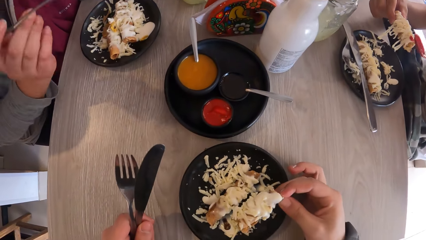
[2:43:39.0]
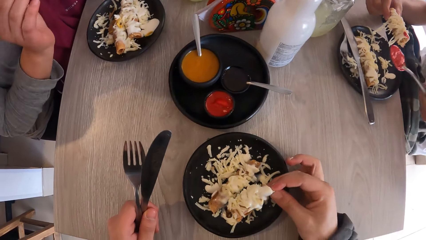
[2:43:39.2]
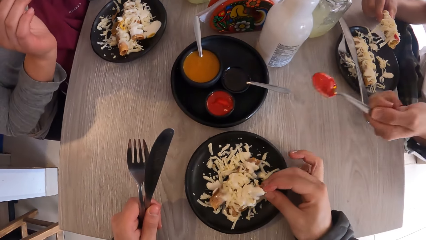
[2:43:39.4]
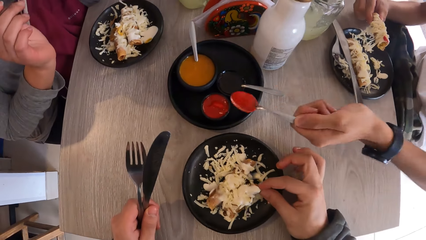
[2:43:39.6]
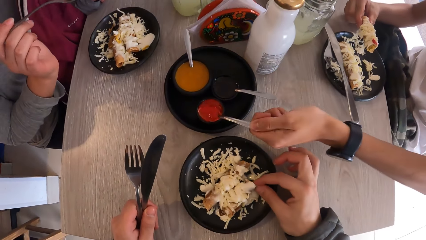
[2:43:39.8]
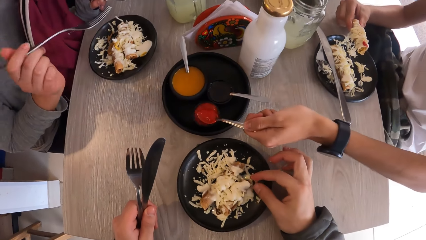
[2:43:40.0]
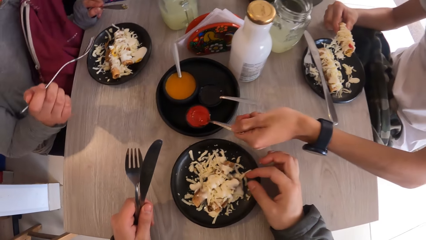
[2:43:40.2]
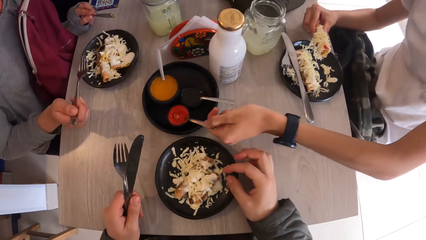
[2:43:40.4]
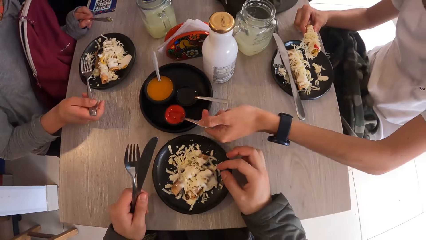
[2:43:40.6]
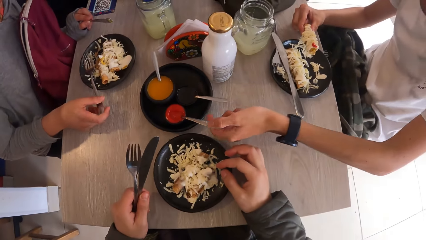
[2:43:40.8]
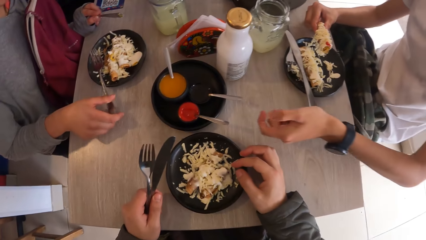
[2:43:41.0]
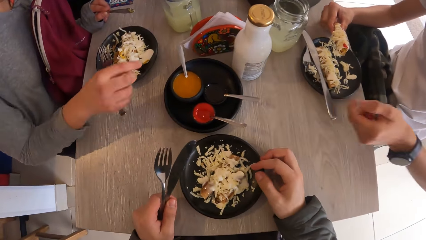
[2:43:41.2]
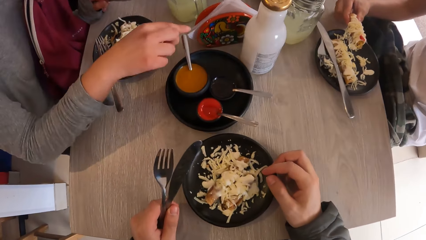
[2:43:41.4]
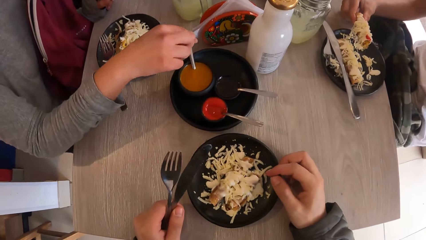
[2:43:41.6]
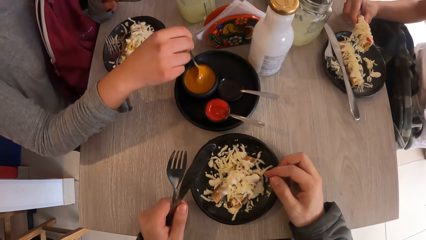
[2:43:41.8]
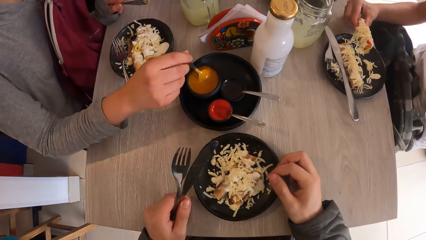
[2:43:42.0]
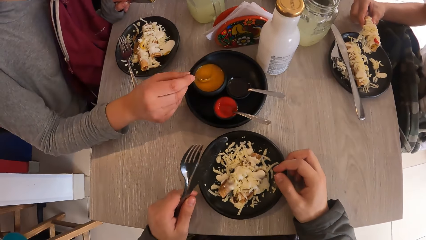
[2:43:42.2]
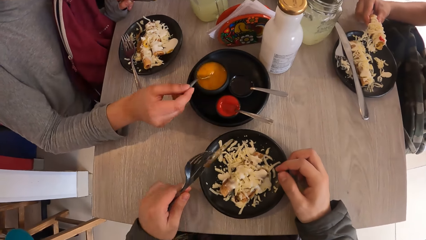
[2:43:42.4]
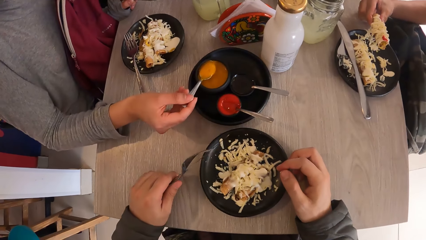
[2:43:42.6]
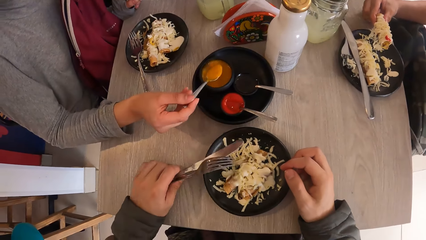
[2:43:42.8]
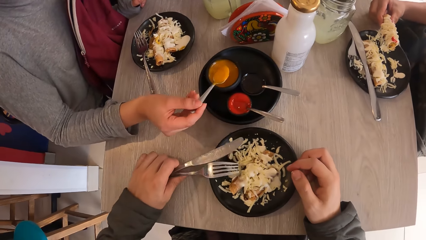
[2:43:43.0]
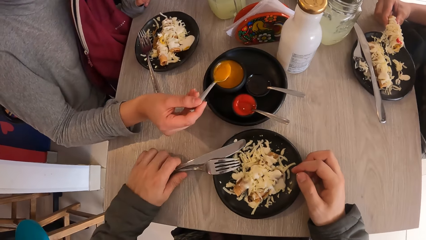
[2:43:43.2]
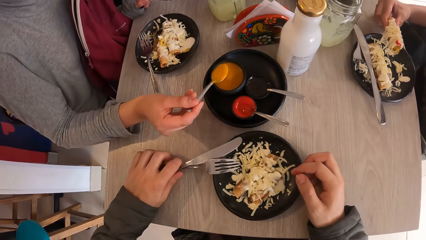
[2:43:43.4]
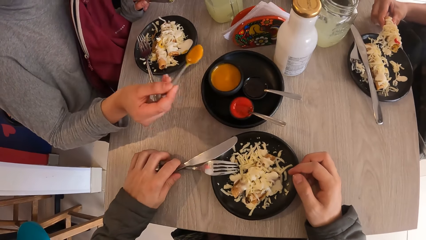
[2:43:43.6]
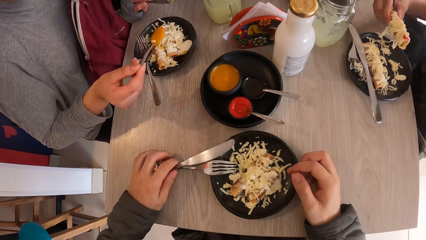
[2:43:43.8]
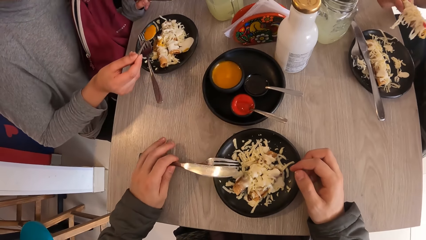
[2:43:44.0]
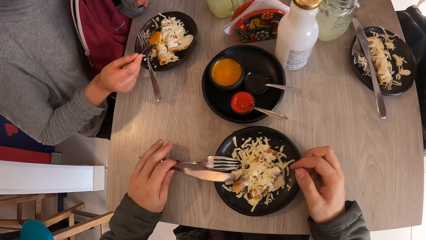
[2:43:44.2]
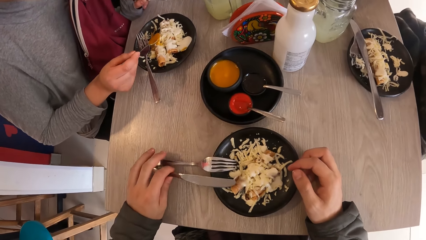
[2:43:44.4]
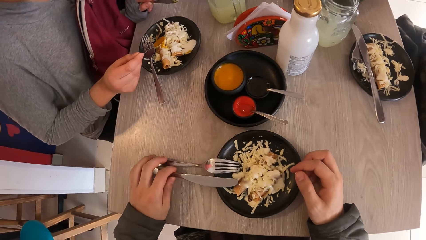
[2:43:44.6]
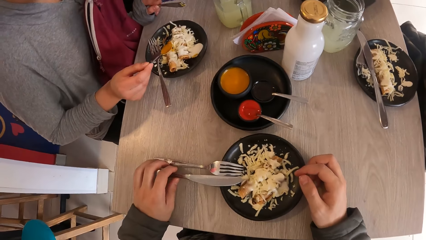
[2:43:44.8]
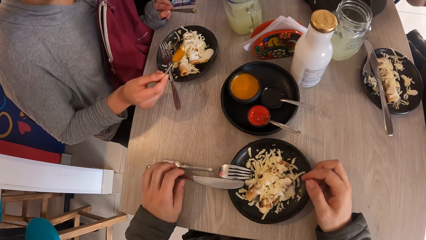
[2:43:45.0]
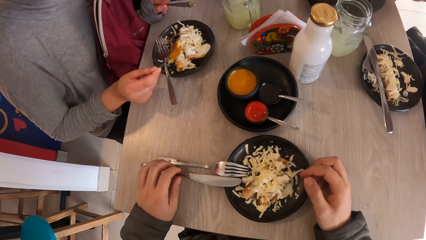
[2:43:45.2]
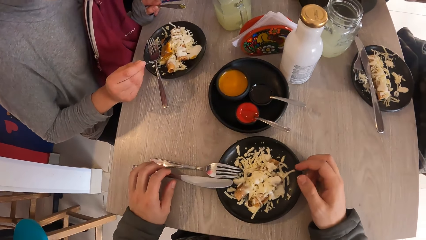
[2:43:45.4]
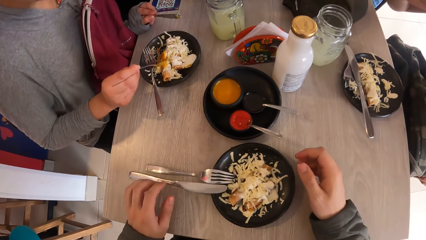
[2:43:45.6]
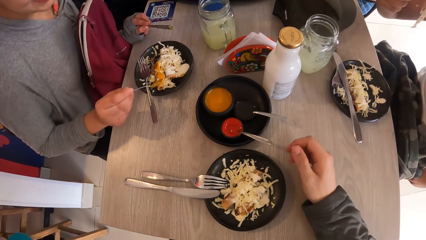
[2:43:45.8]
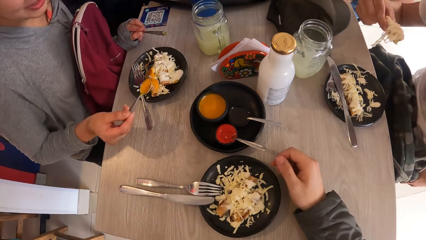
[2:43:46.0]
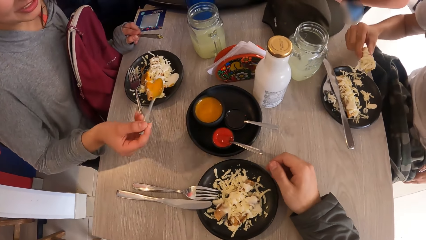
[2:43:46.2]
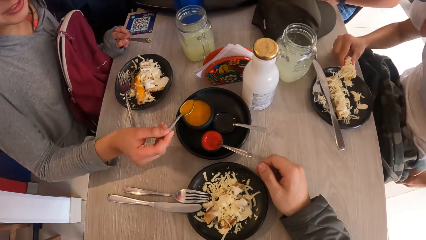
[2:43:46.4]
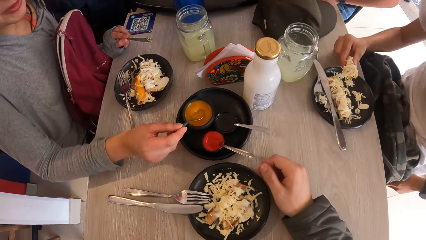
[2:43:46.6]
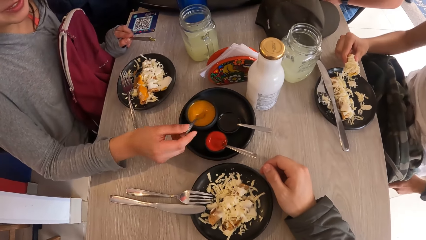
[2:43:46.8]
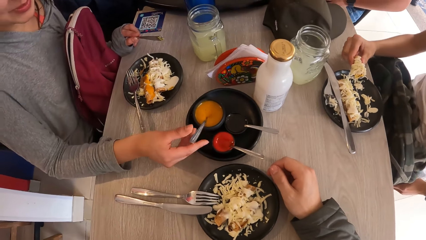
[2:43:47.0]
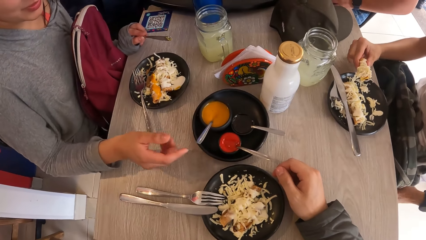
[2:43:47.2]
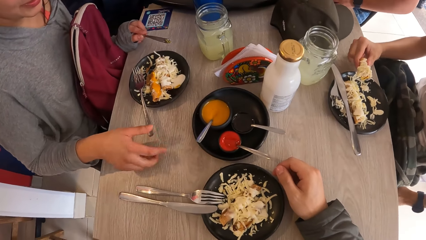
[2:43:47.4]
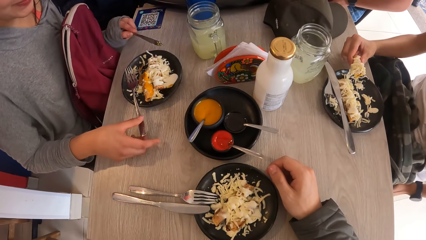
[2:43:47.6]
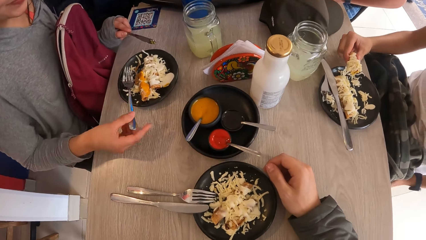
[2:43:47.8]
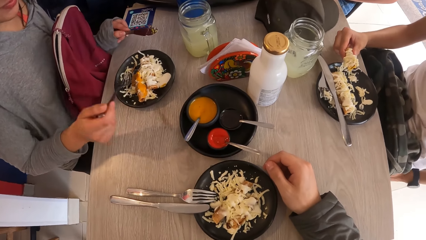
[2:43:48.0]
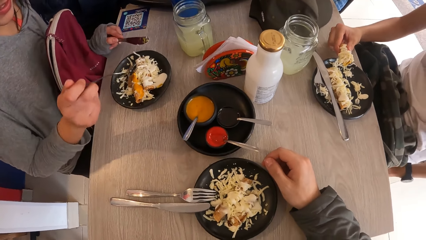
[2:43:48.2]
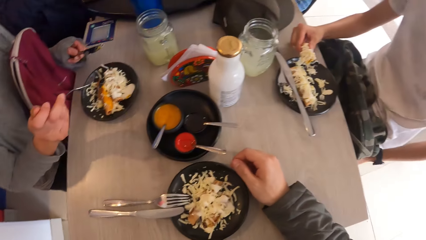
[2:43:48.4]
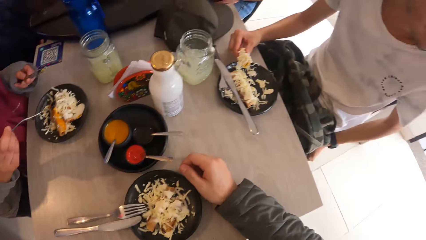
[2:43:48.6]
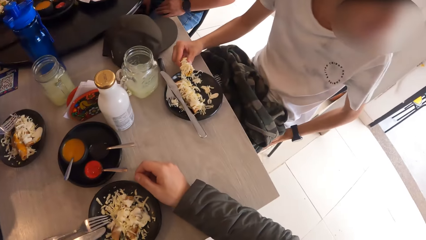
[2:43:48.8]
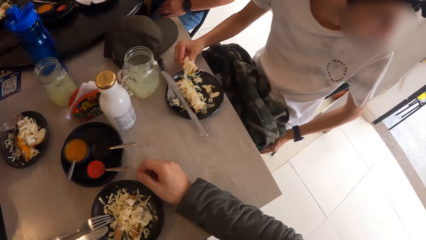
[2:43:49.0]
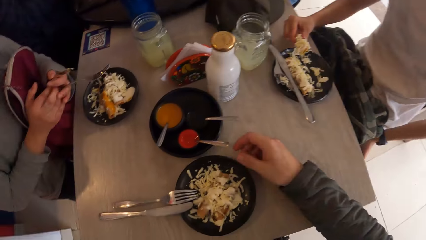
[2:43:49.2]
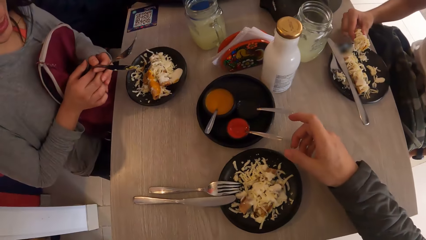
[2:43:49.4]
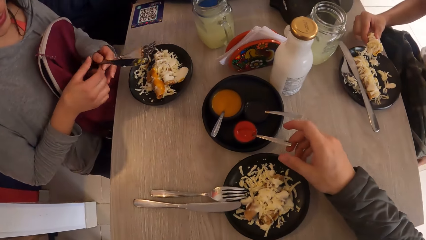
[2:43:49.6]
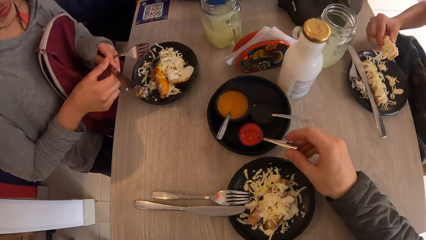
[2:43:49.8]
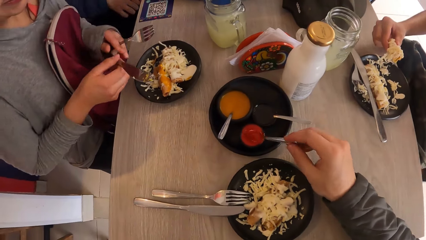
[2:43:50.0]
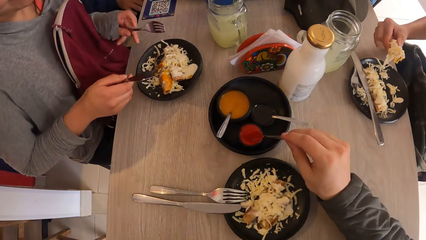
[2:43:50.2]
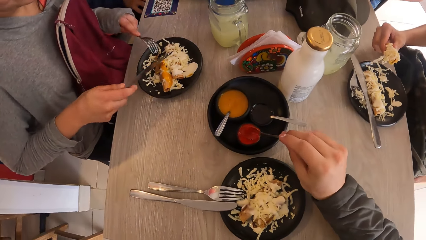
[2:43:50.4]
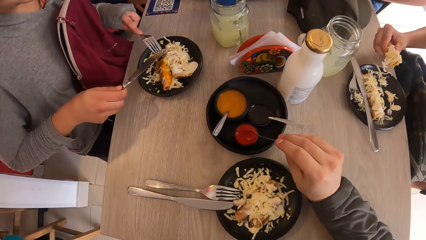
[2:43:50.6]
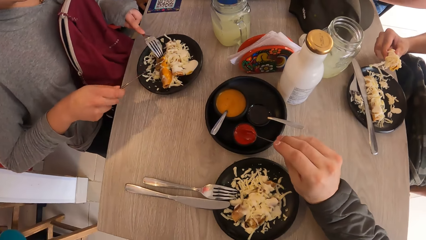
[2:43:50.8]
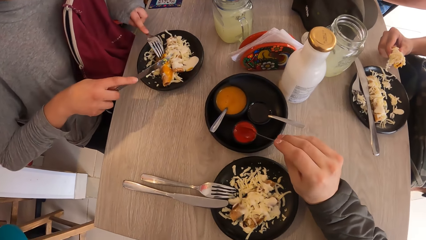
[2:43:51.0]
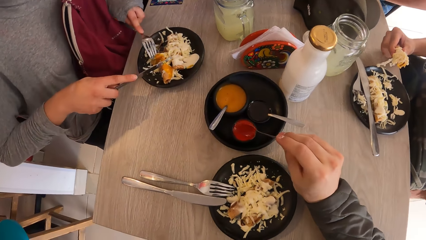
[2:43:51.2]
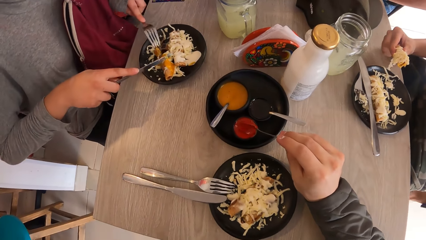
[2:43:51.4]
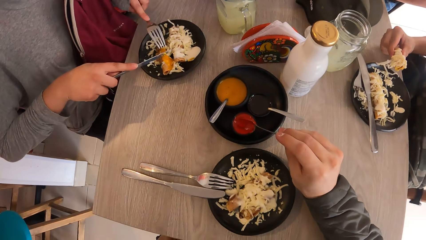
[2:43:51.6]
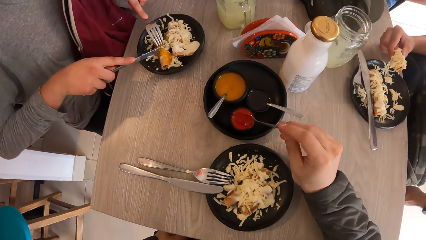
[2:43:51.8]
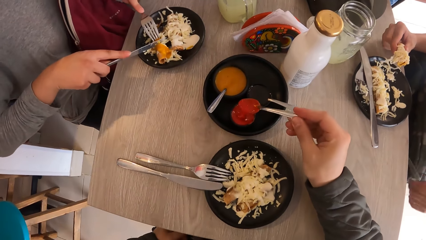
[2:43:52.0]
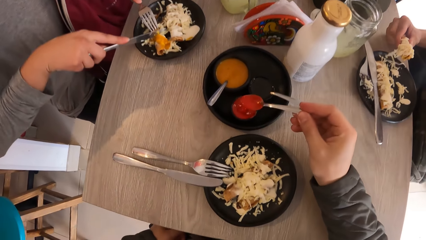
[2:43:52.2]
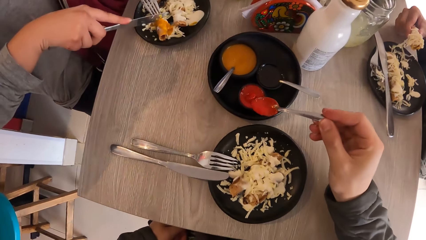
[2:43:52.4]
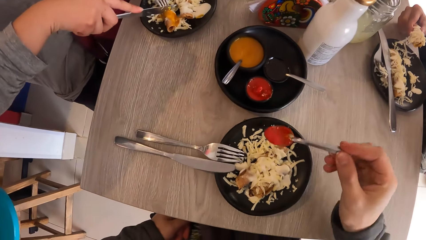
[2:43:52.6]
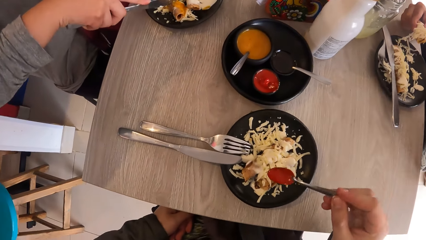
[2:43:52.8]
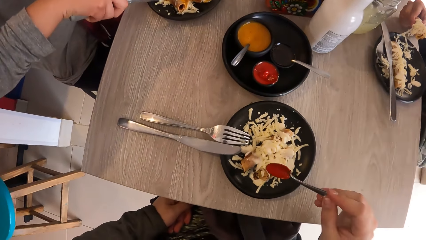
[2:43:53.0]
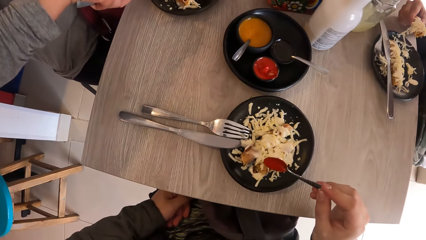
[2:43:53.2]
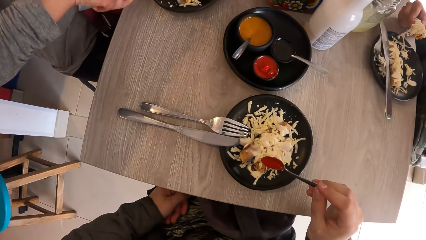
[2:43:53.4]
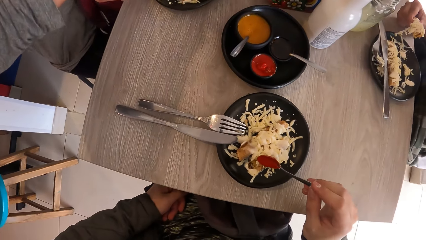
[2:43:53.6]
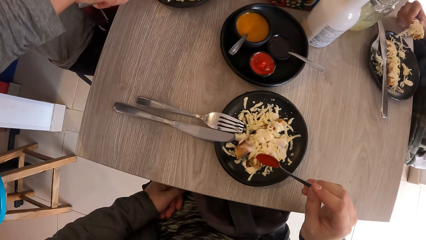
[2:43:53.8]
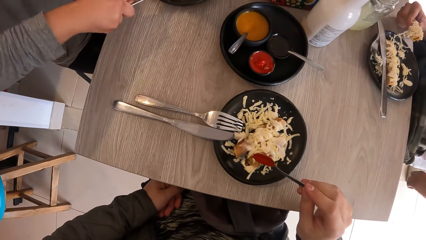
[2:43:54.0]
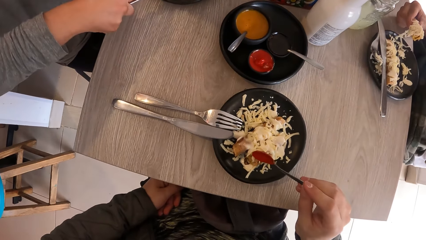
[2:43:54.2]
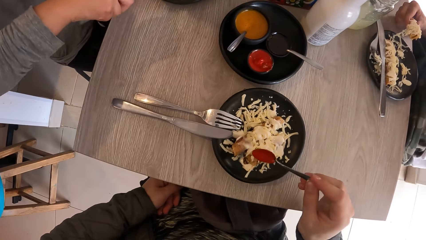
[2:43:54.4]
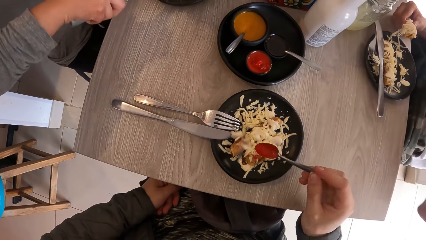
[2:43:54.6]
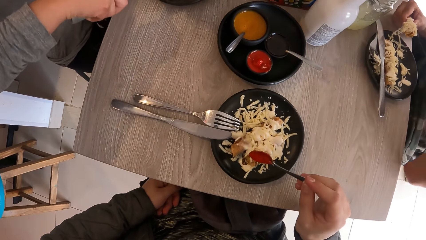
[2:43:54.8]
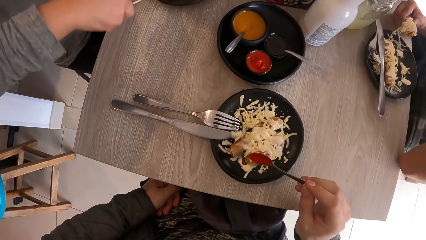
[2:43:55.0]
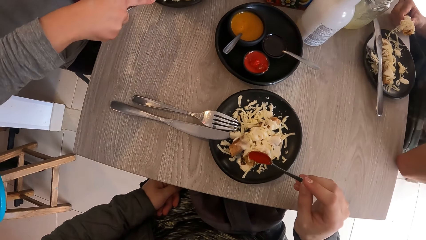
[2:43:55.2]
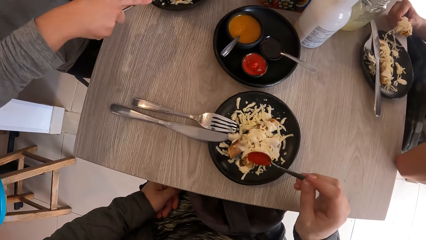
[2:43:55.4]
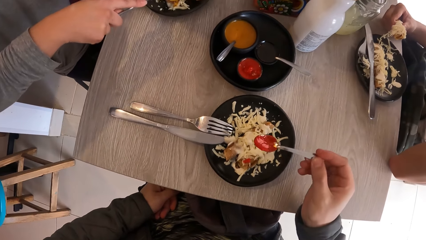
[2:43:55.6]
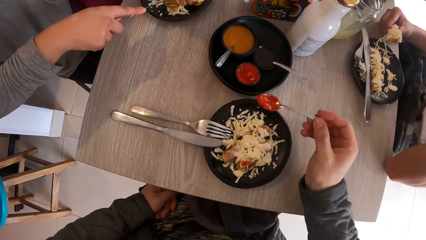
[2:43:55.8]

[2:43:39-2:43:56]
The man drops the spoon in the bowl with his left hand. The camera wearer places the food on the table. A woman drops the fork on the table with her right hand, and takes sauce from a bowl in the plate on the table with her left hand. The camera wearer drops the fork and knife on the table with her left hand. The woman puts the sauce on the food with the spoon in her right hand, drops the spoon in the bowl with her left hand, and picks the fork from the table with her right hand. The camera wearer touches the spoon on the bowl. She takes sauce from the bowl with the spoon in her right hand. The woman cuts the food with the knife in her right hand. The camera wearer puts the sauce on the food with the spoon in her right hand.
